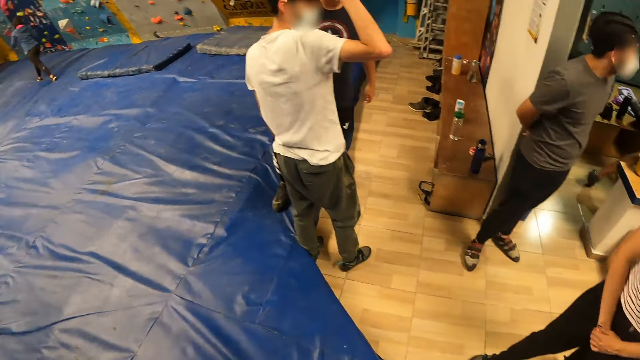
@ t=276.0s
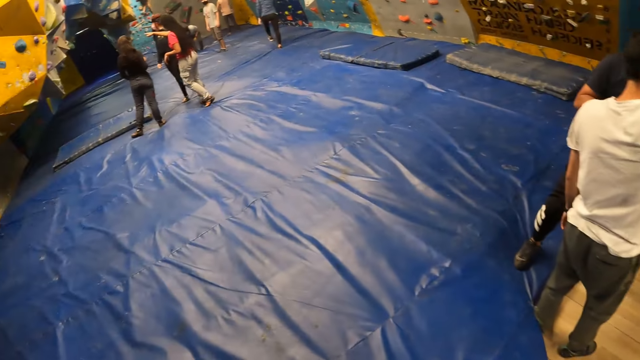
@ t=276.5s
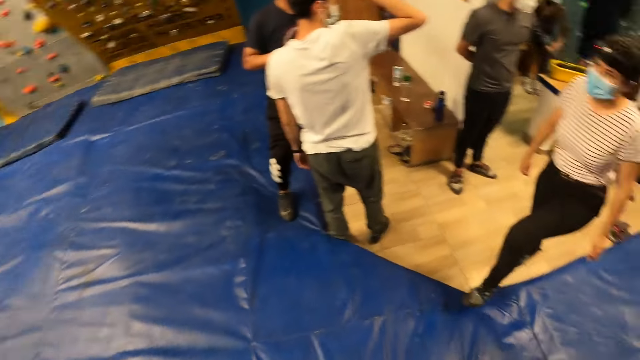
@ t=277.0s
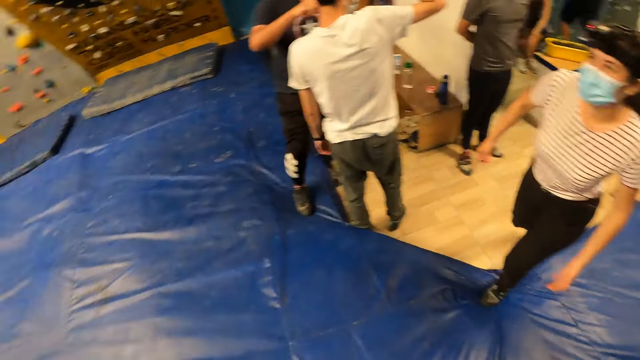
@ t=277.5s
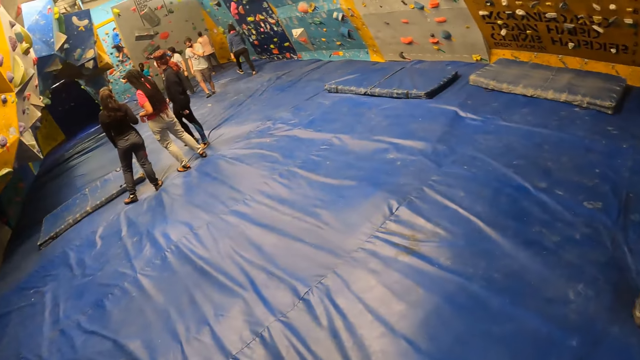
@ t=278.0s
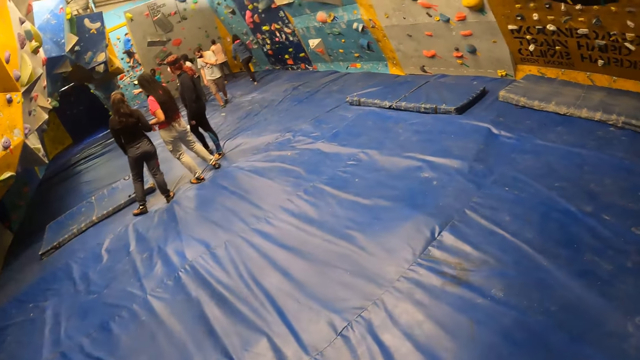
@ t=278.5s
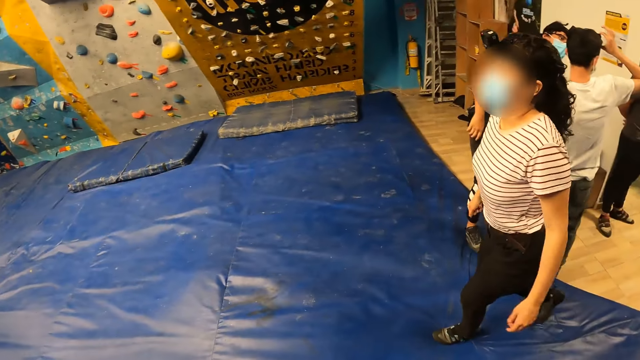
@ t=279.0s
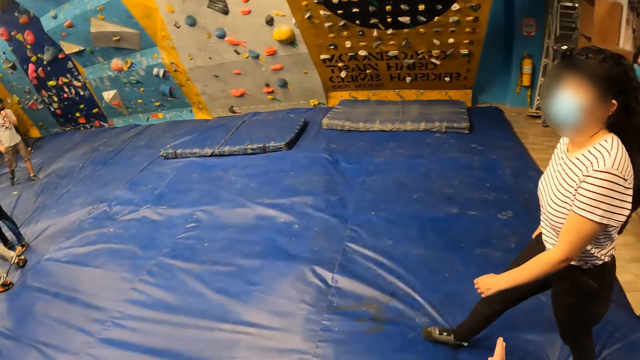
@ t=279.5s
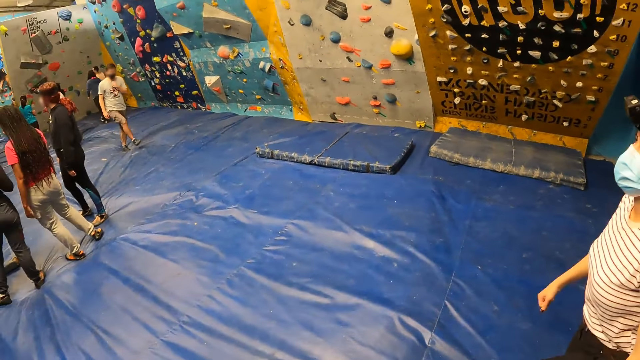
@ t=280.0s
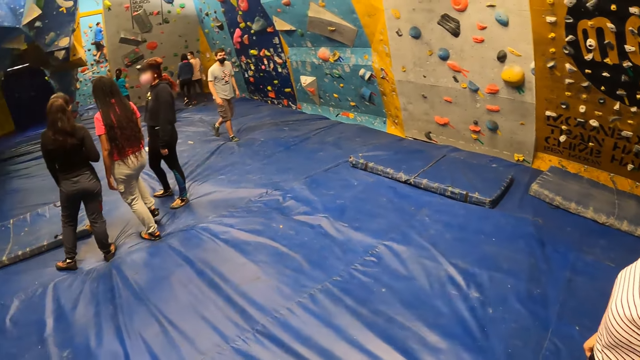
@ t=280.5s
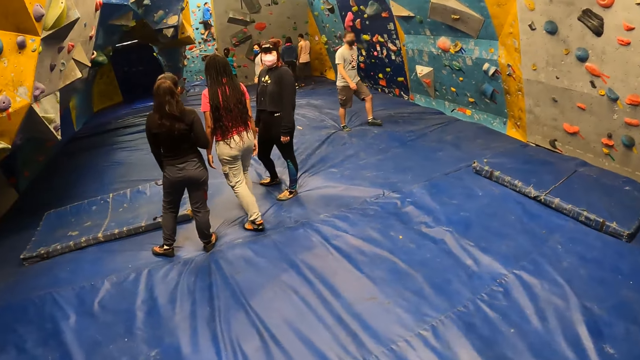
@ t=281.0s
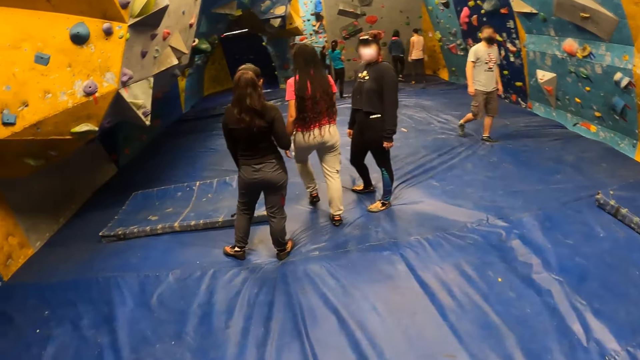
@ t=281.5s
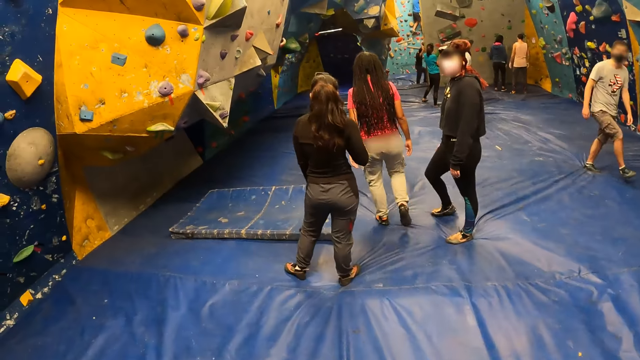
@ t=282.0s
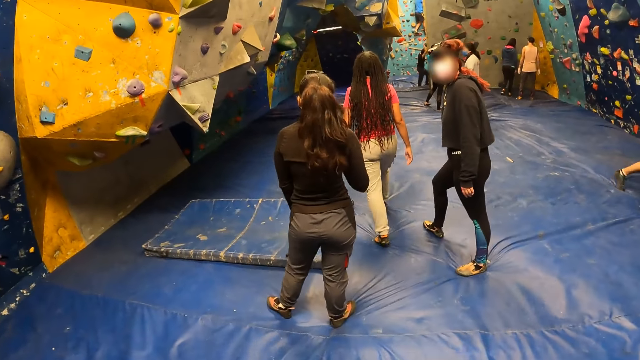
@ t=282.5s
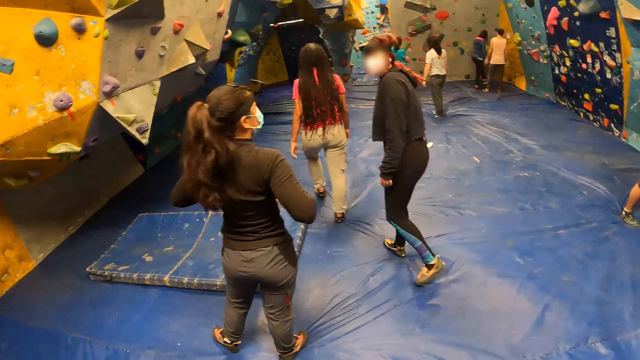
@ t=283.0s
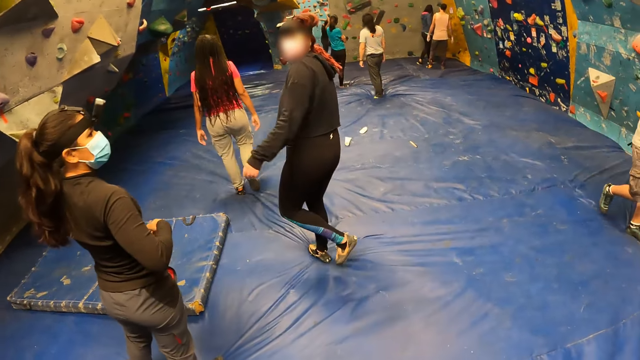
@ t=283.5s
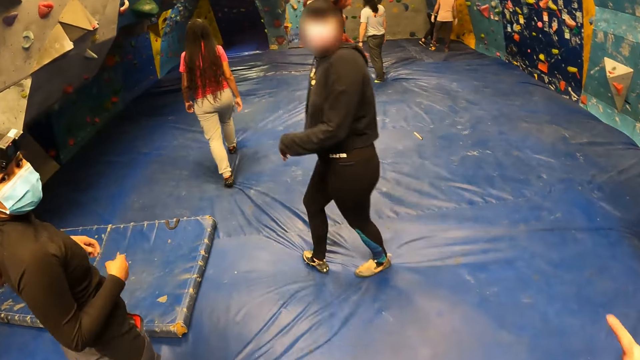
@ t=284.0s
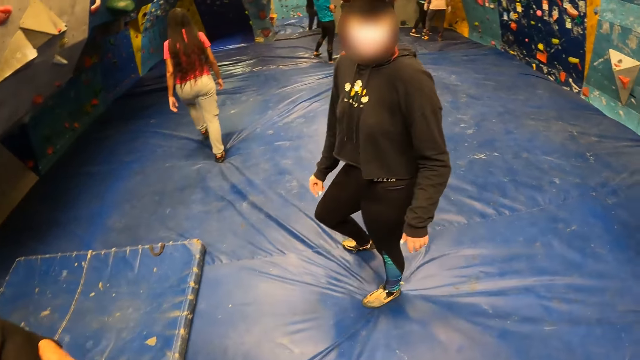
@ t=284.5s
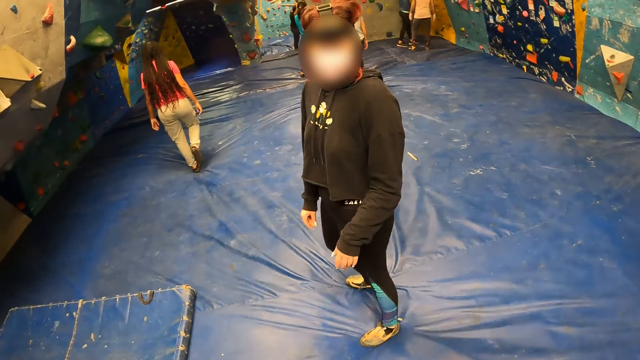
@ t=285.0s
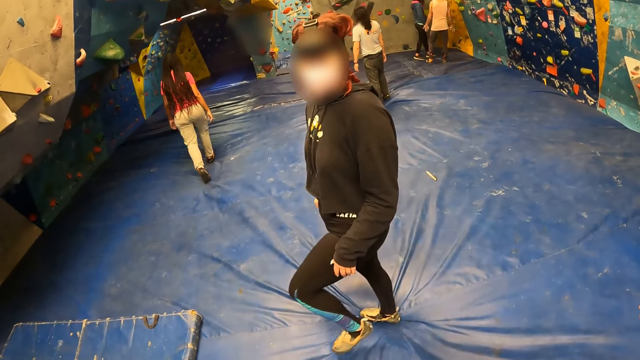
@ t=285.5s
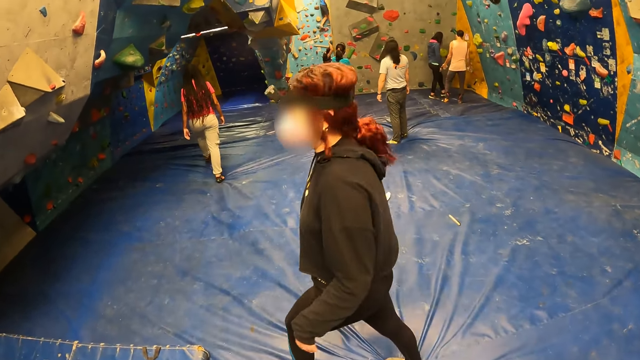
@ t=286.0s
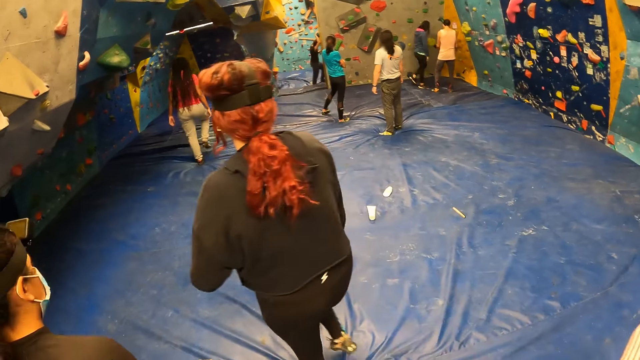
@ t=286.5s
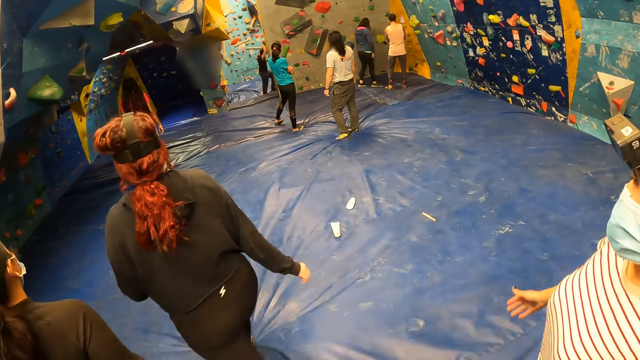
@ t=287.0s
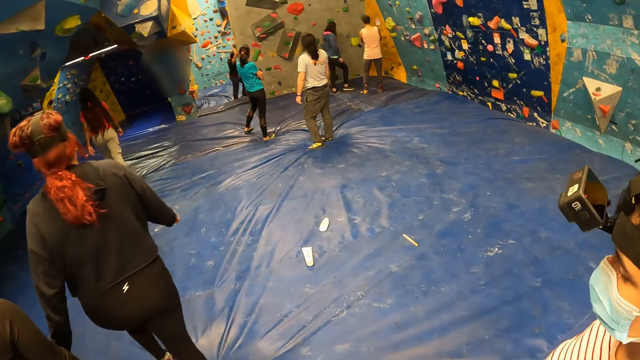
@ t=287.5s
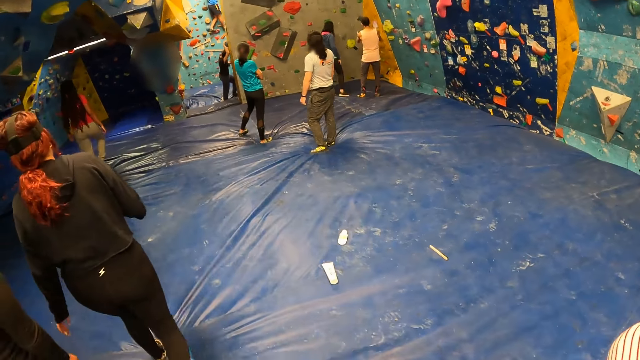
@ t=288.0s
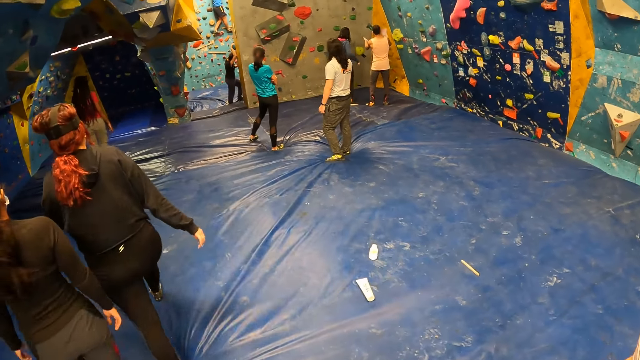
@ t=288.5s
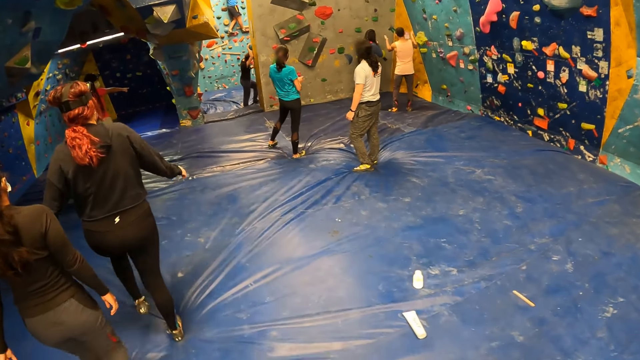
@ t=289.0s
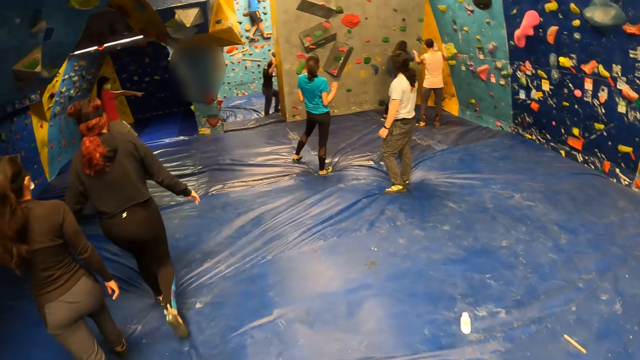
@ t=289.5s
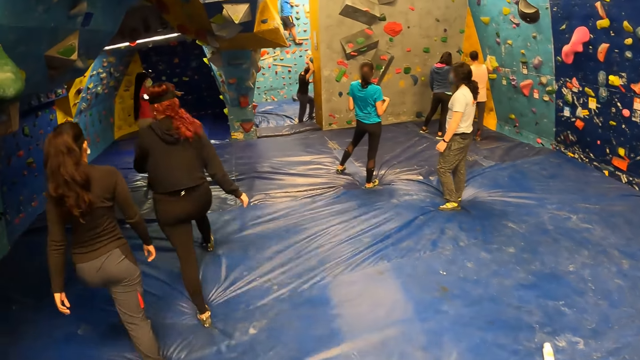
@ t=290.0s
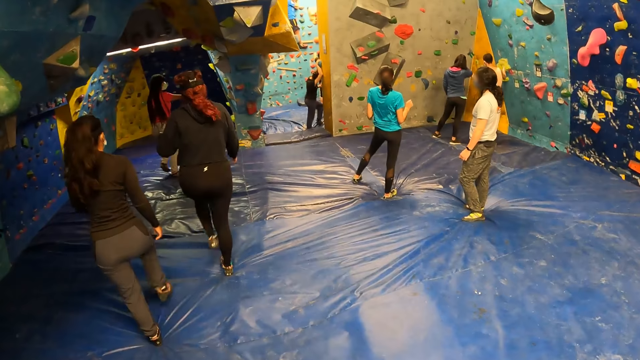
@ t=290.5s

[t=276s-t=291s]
The camera wearer walks around. They move the hand. They walk around. They walk in the room.

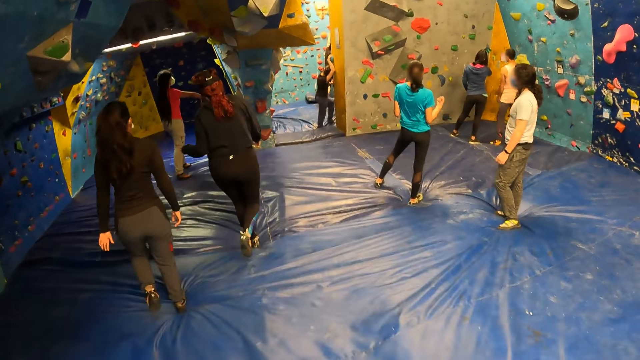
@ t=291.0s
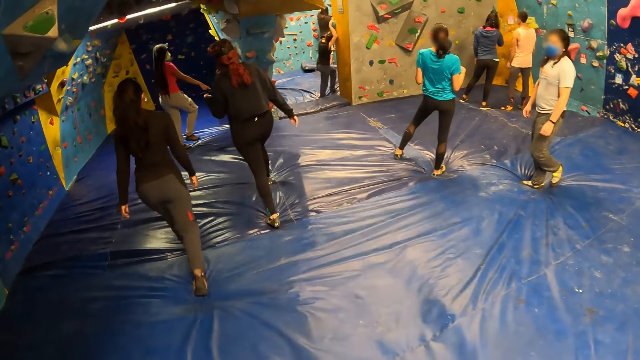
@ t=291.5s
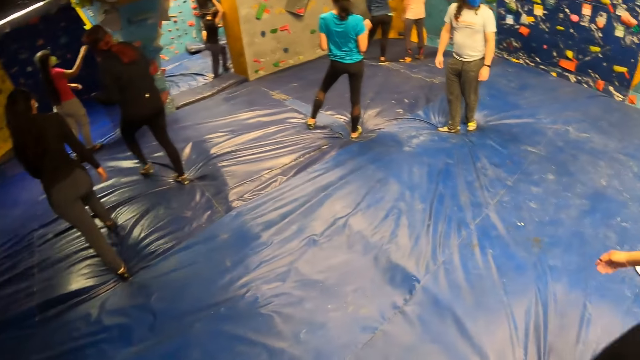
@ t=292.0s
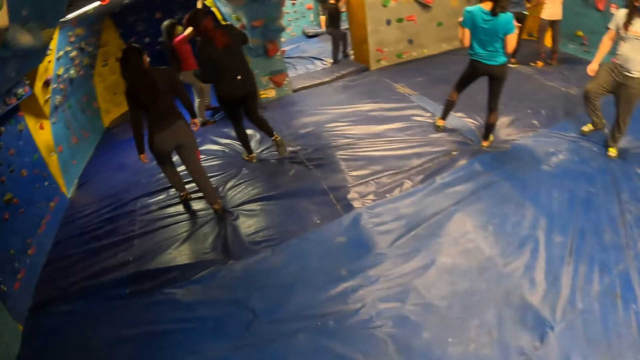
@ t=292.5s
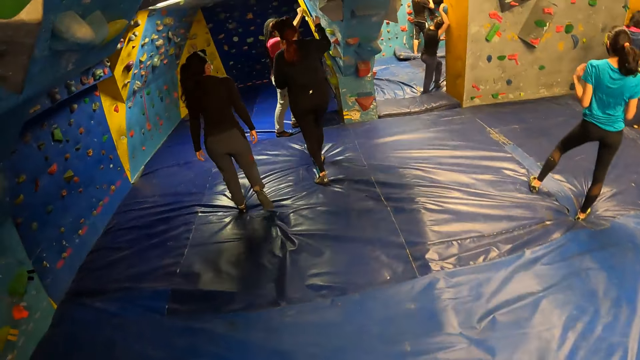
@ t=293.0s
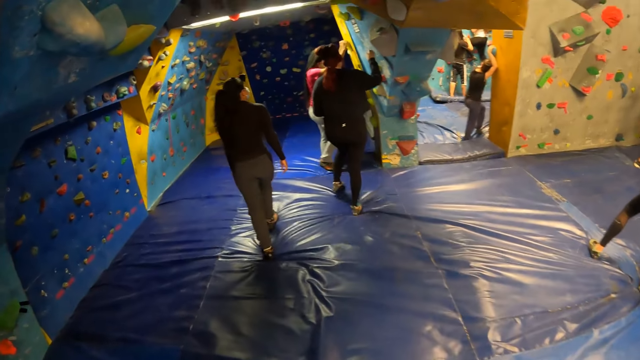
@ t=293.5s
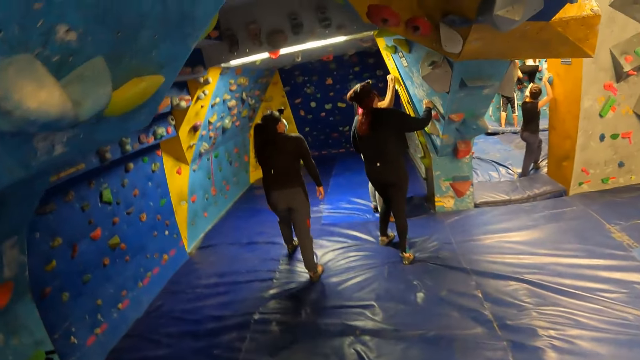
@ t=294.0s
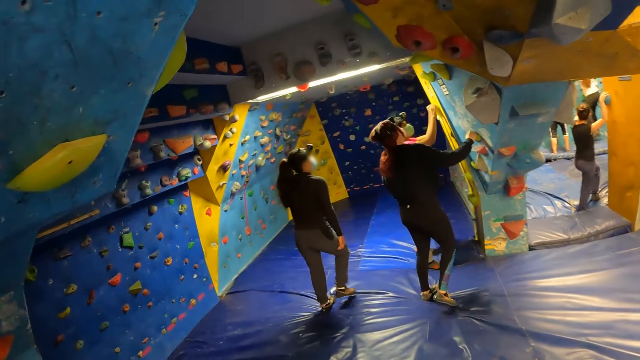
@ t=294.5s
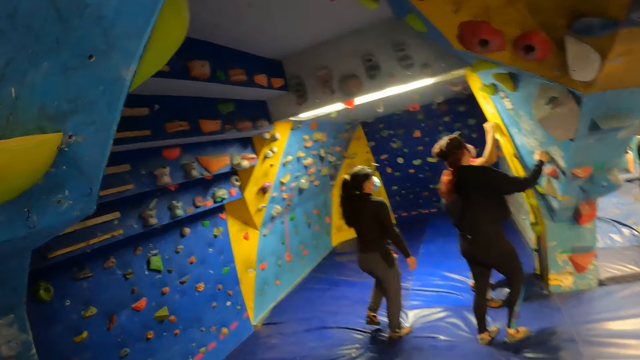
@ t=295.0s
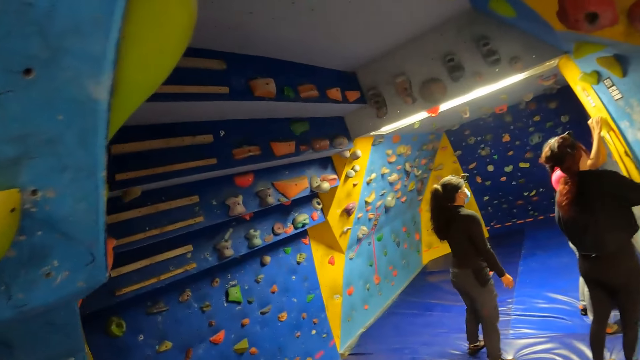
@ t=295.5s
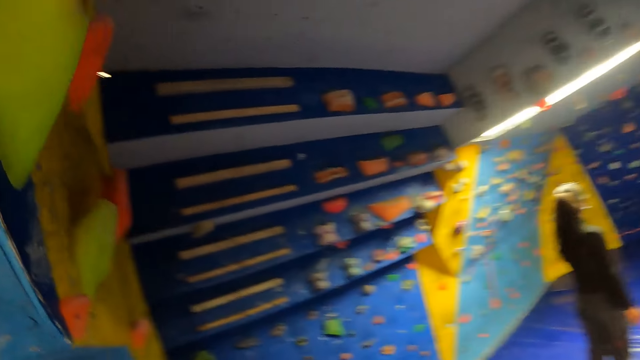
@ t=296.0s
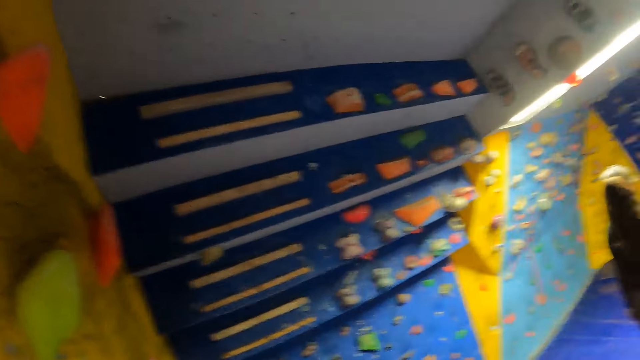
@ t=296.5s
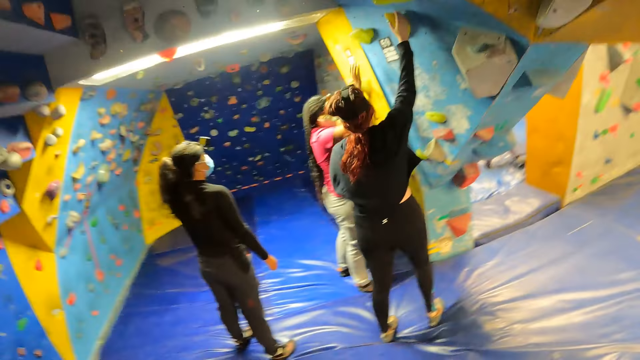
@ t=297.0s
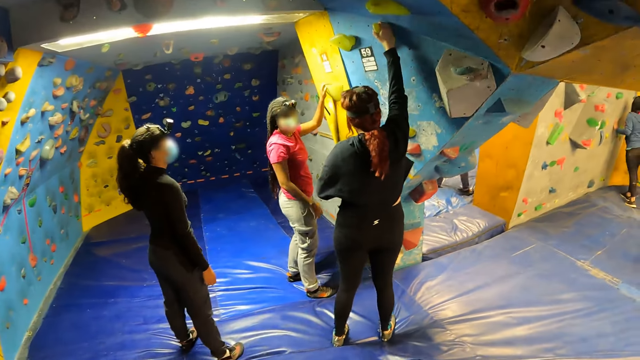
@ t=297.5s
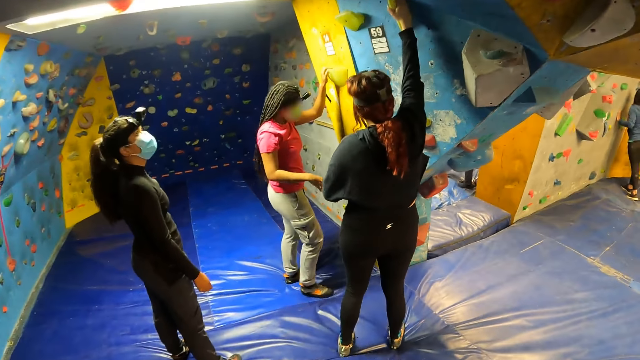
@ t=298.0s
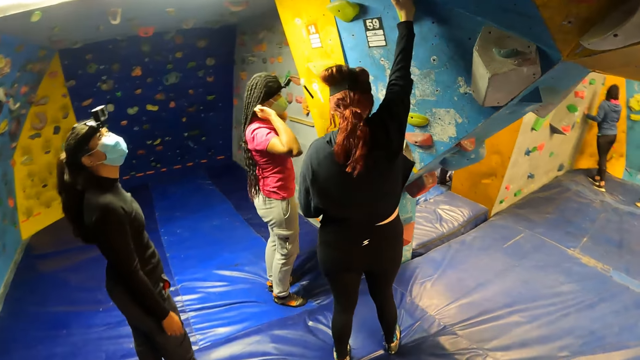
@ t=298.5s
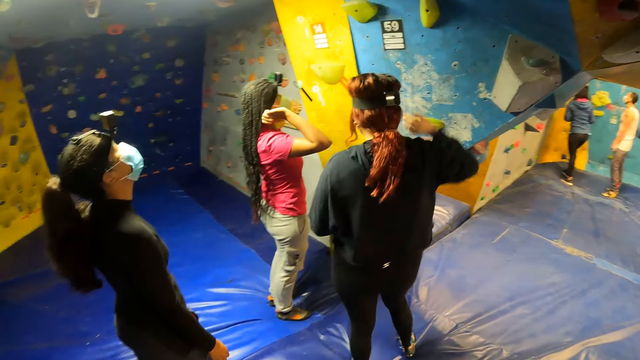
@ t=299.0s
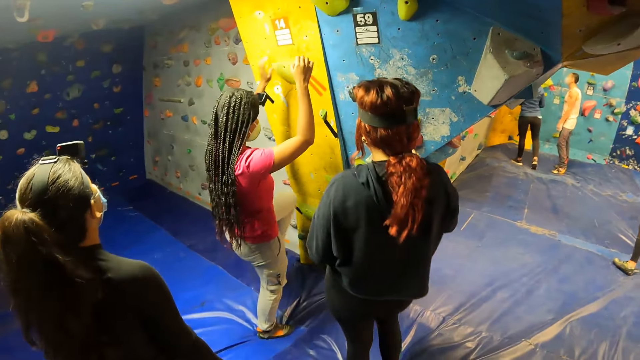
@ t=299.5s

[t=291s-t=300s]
The woman holds a boulder on a bouldering wall with her right hand. The camera wearer interacts with another woman.
